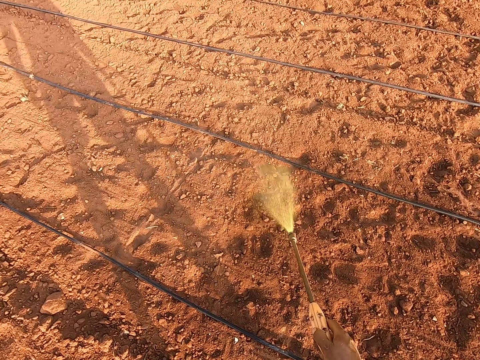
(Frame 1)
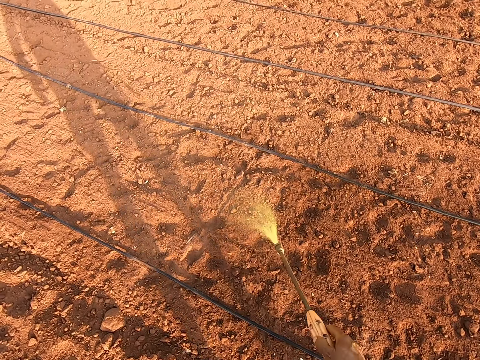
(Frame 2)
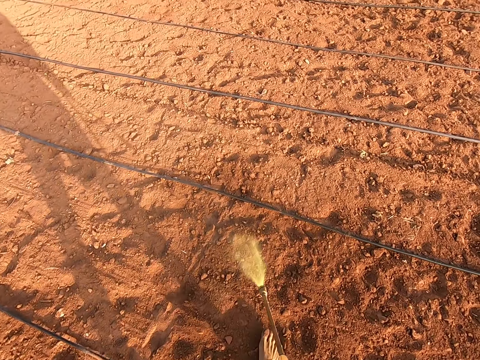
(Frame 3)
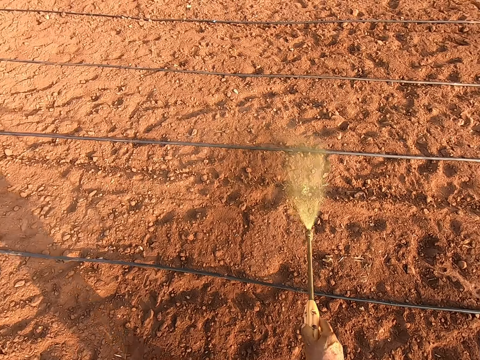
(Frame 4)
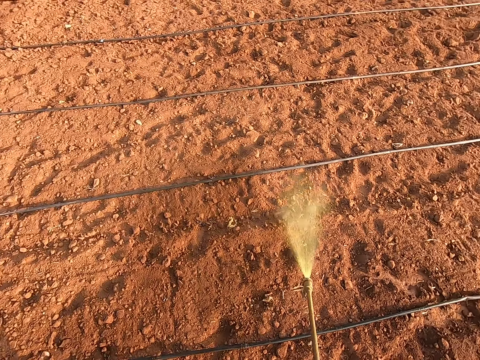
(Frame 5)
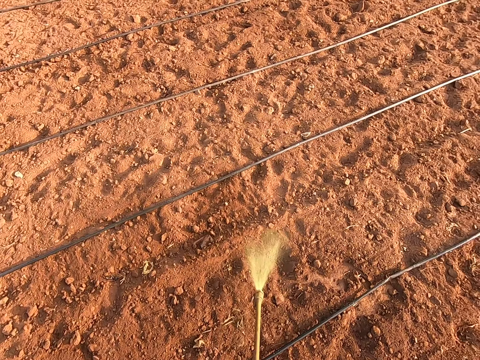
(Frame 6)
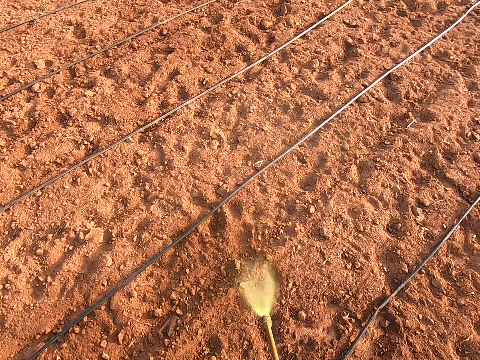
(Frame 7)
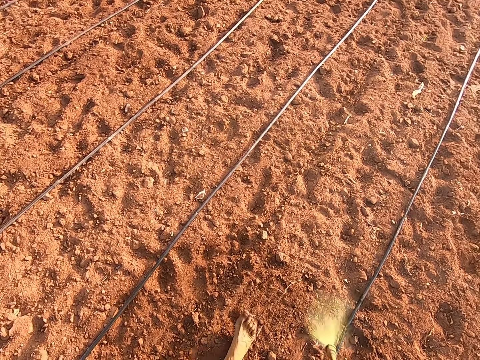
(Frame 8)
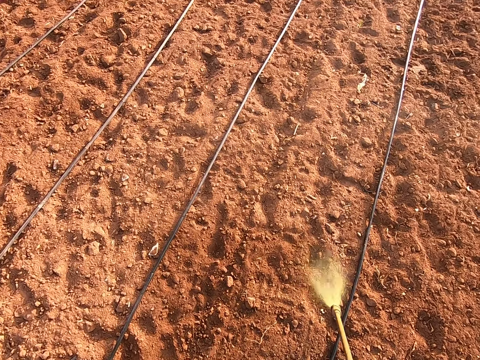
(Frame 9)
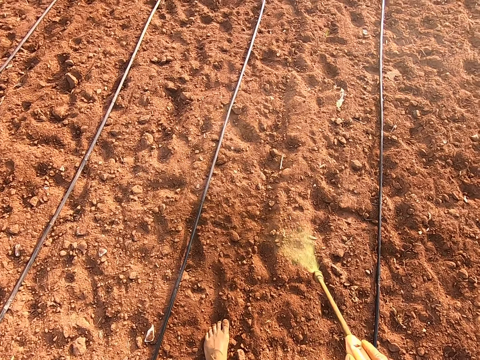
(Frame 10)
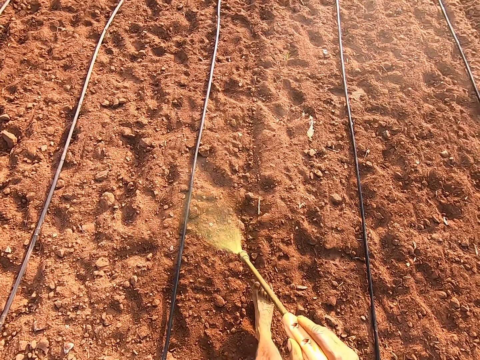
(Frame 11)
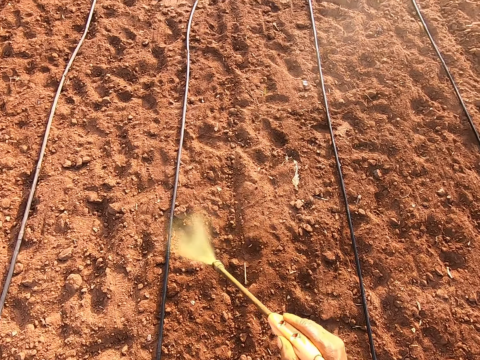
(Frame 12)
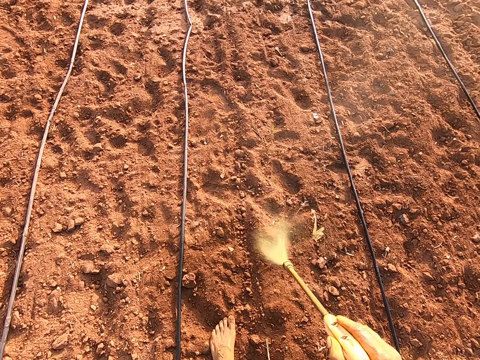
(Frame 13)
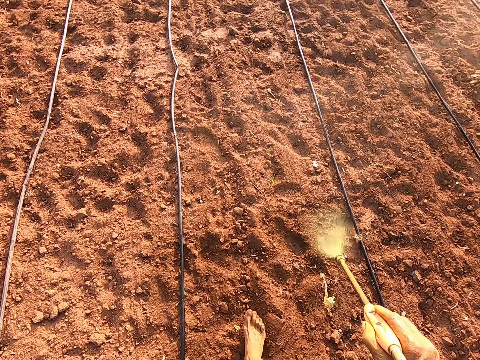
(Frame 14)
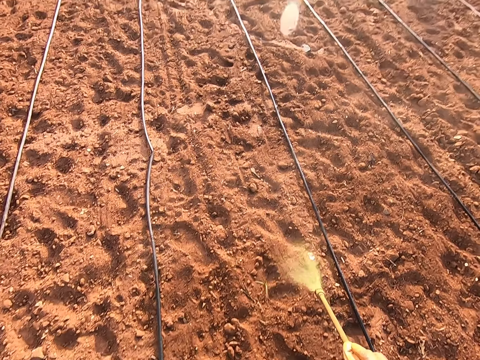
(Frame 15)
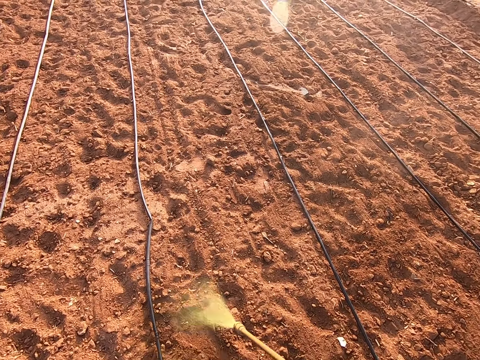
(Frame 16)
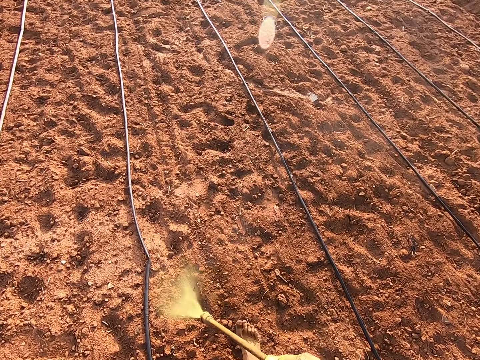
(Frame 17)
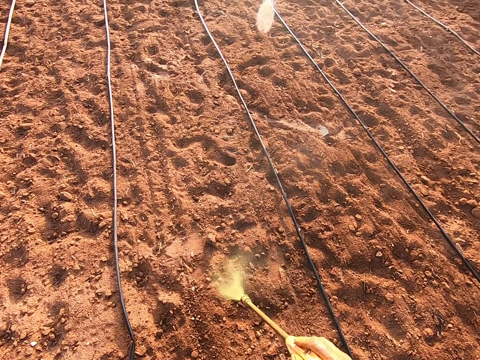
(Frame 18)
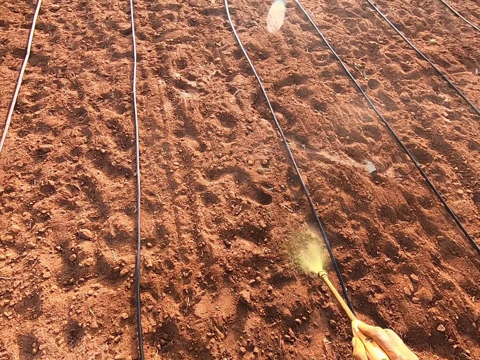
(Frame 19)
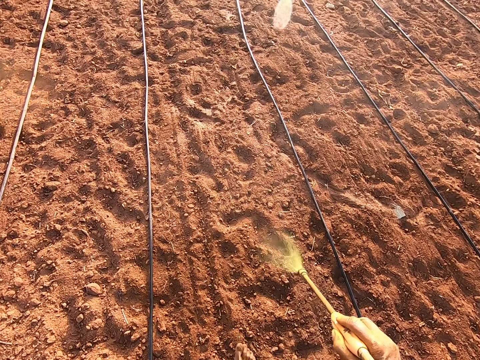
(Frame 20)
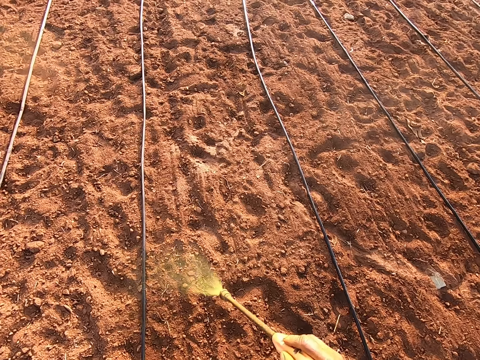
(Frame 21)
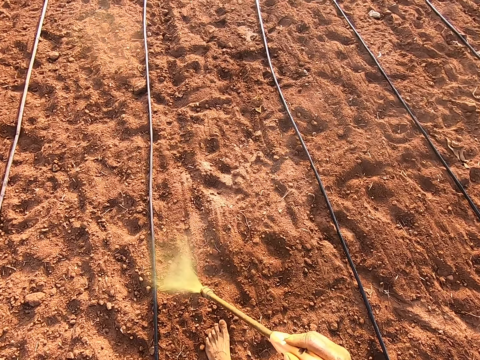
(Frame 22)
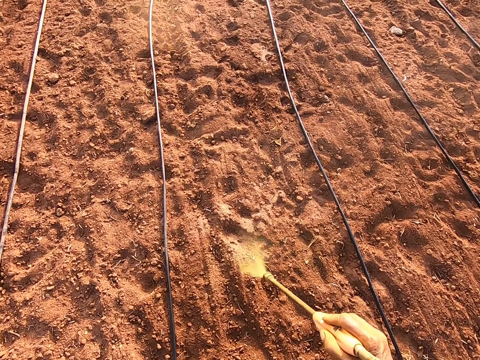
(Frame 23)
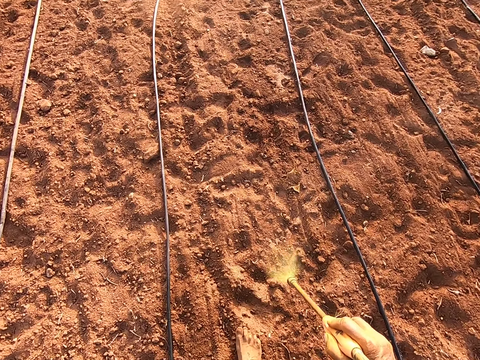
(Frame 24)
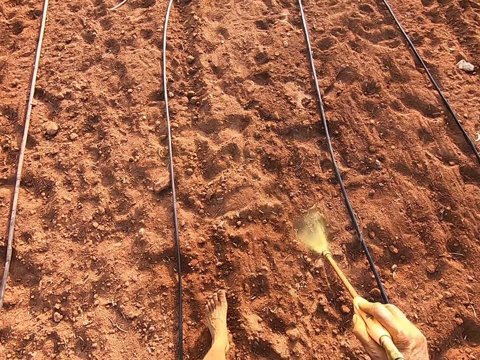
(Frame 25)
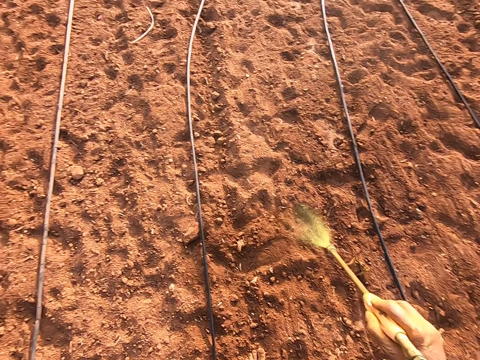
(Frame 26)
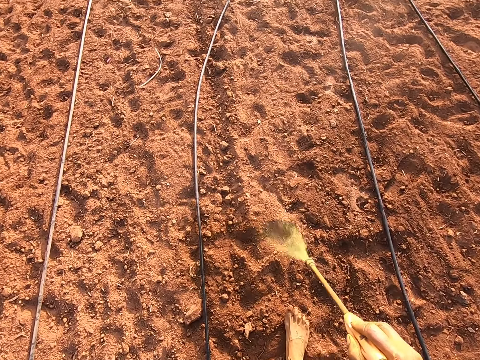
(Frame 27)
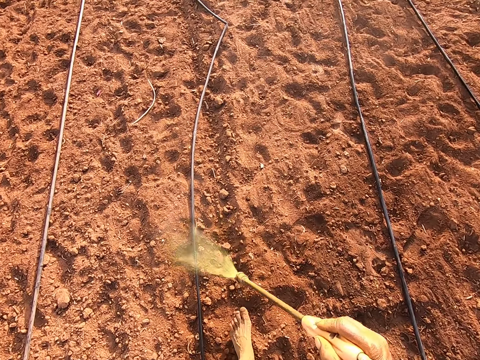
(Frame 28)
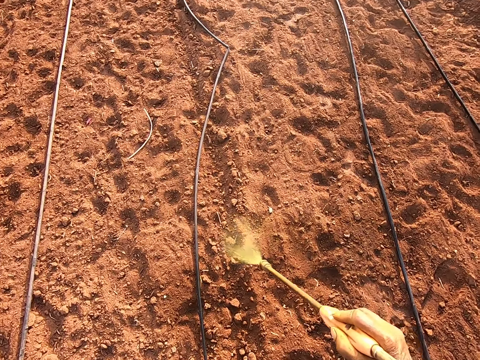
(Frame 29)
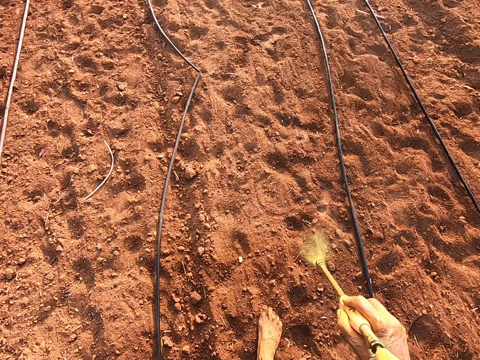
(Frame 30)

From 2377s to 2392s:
The camera wearer turns right. They spray the farm.

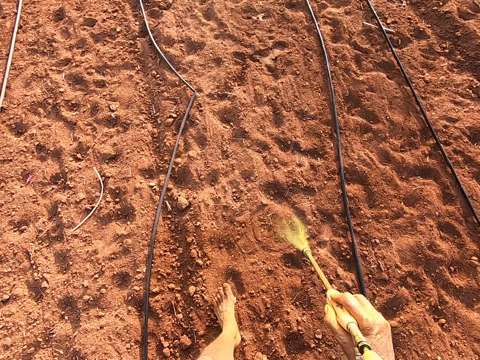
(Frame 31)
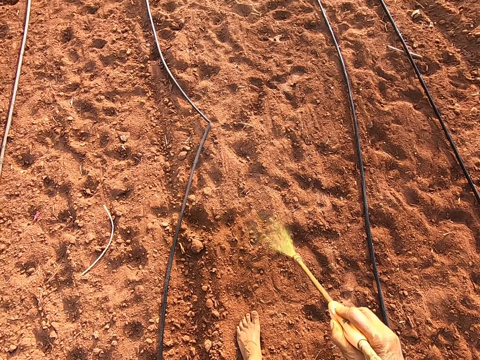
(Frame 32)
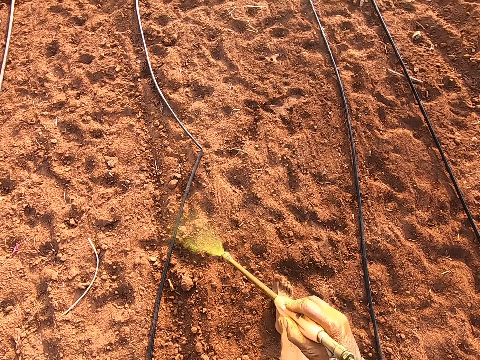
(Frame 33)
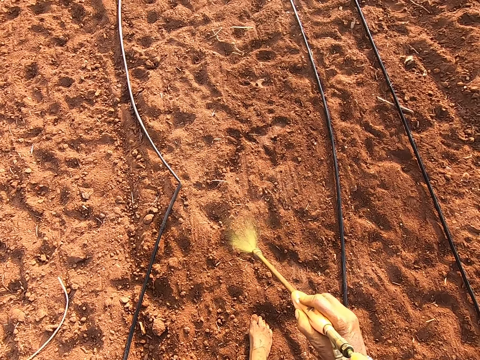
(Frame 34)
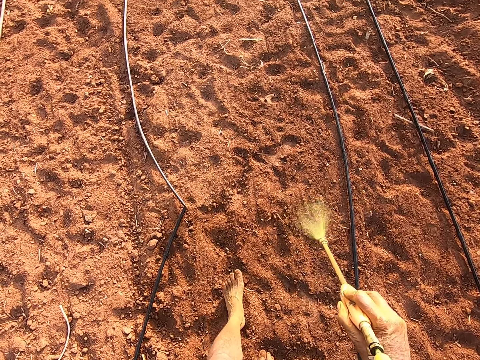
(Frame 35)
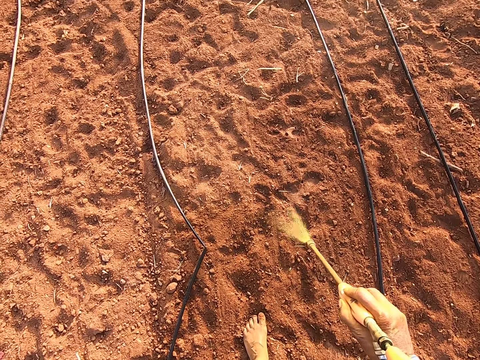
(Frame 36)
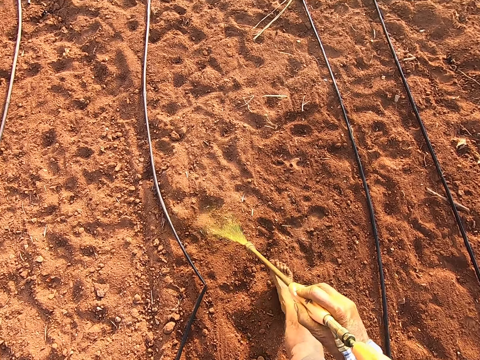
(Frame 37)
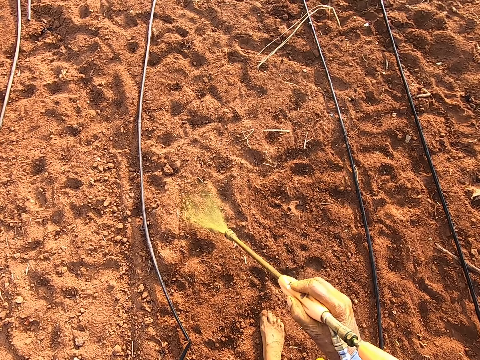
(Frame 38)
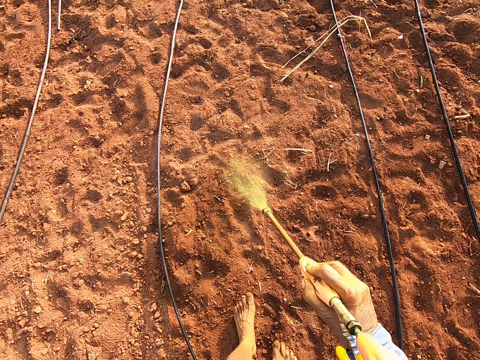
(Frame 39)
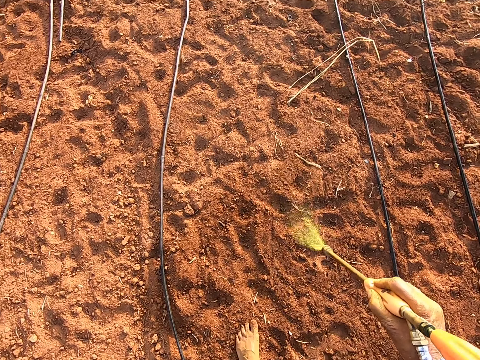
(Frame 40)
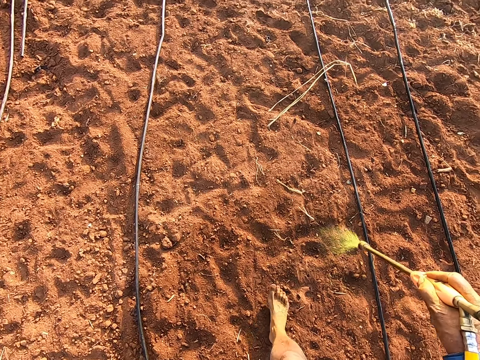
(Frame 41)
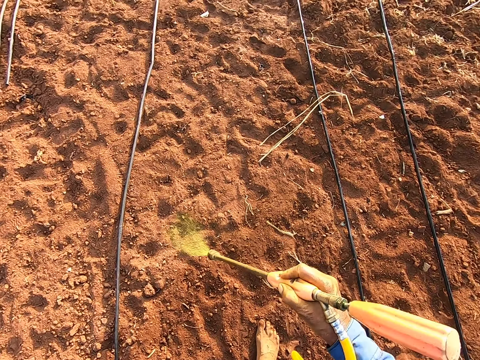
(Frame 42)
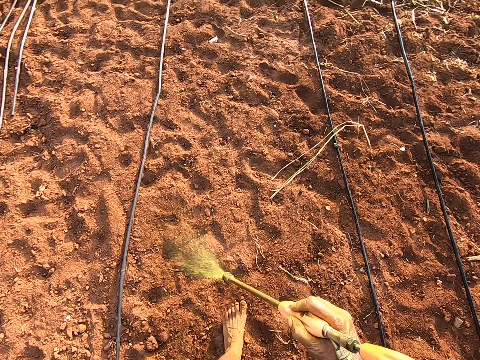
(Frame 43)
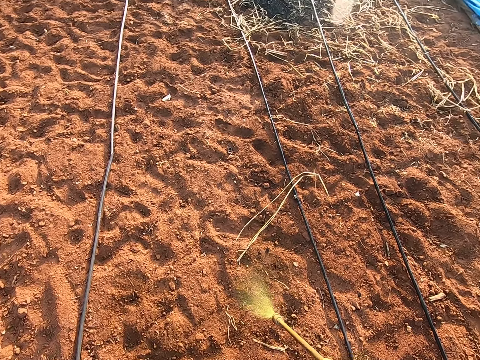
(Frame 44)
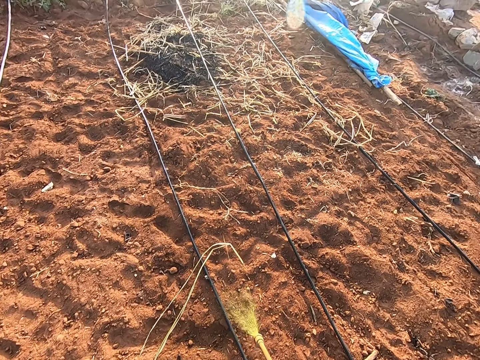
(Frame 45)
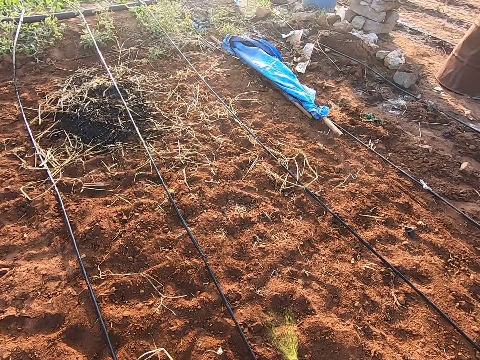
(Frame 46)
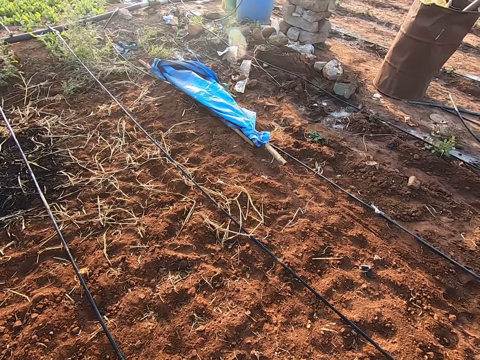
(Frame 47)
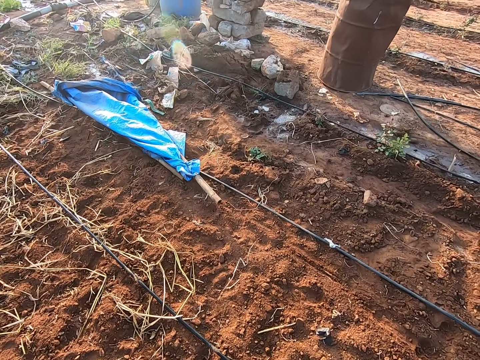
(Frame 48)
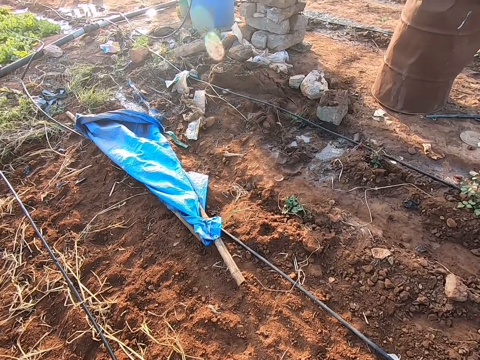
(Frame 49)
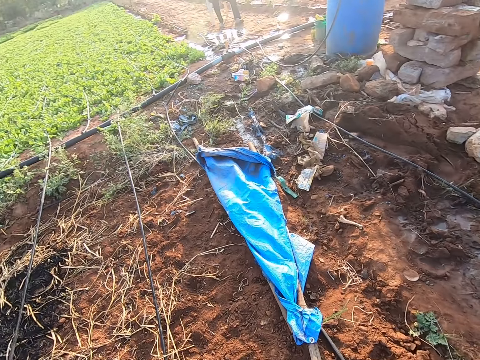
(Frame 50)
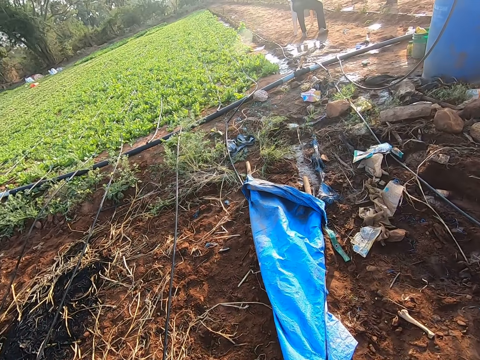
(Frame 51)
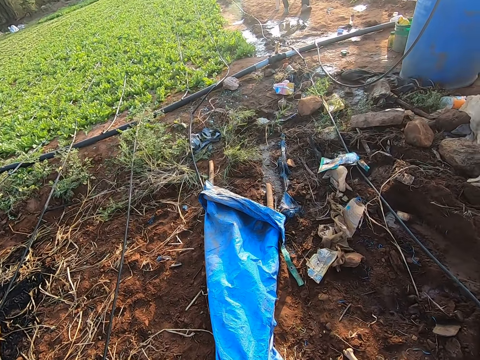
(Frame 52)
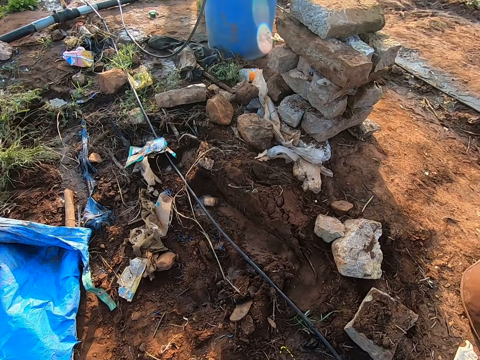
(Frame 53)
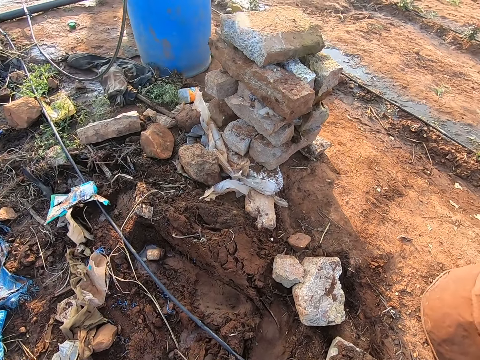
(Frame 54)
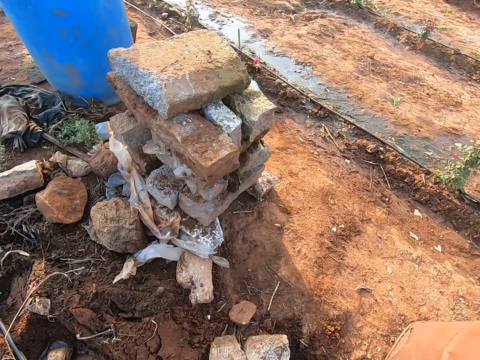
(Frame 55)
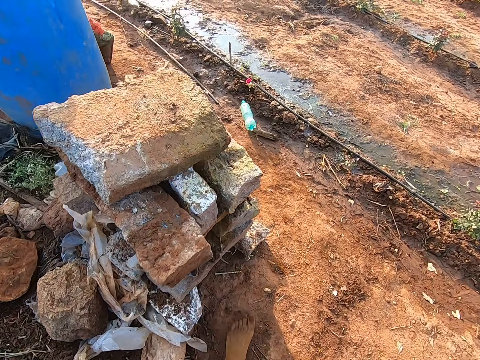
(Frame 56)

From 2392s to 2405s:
The camera wearer looks around. They walk off the farm.
